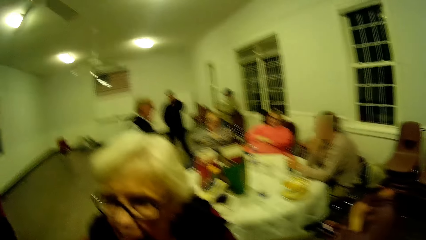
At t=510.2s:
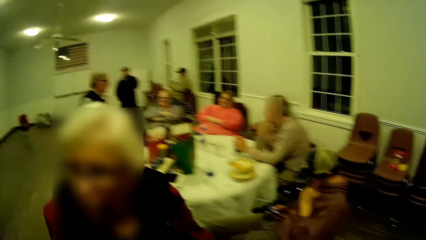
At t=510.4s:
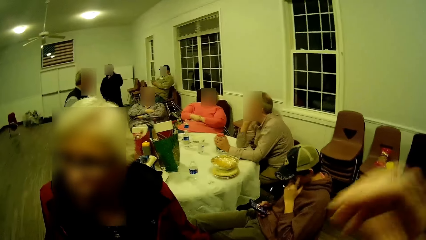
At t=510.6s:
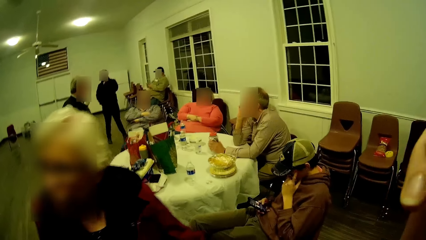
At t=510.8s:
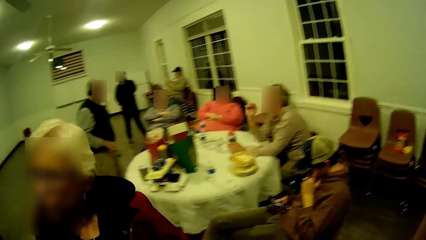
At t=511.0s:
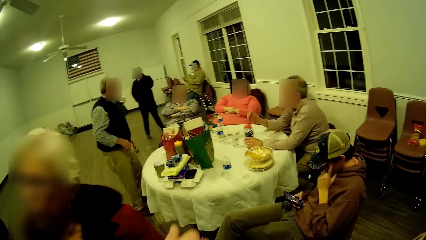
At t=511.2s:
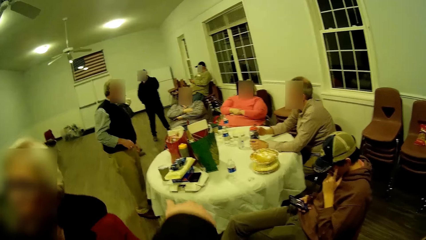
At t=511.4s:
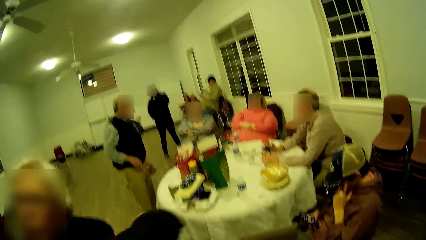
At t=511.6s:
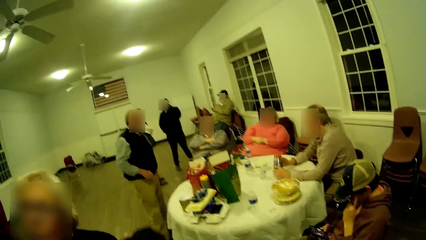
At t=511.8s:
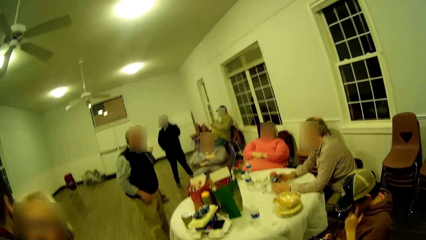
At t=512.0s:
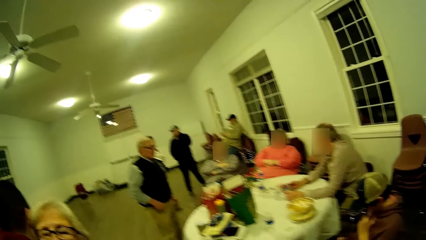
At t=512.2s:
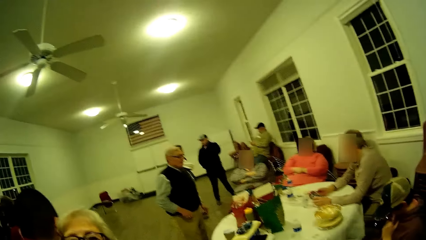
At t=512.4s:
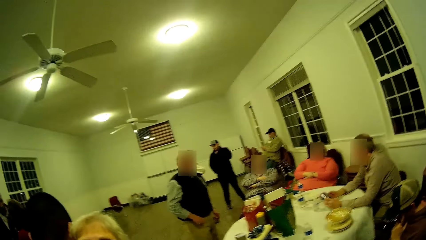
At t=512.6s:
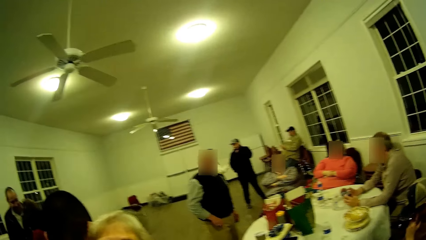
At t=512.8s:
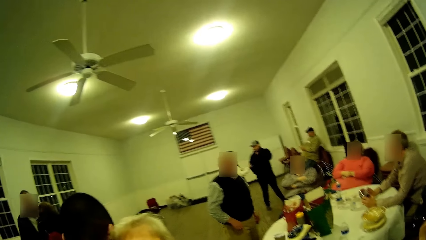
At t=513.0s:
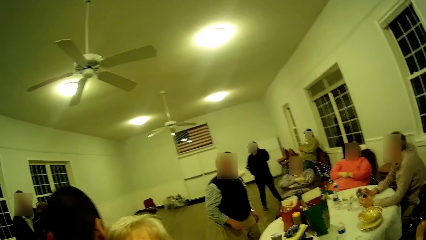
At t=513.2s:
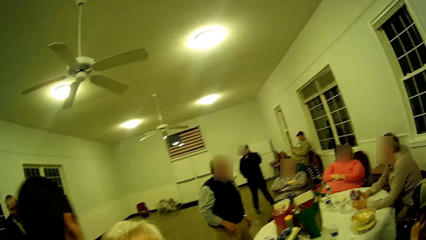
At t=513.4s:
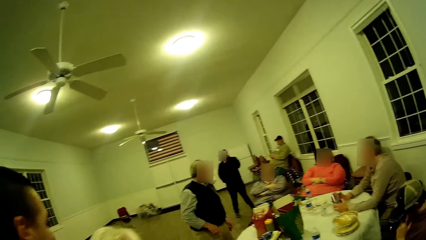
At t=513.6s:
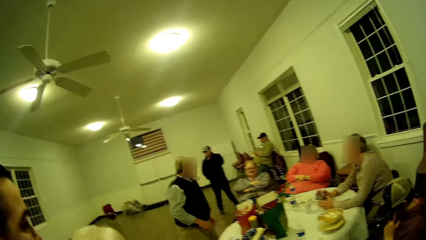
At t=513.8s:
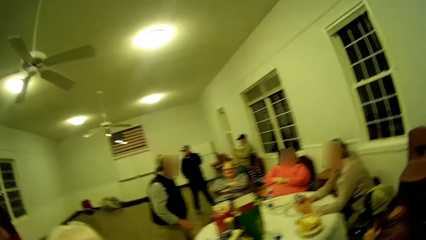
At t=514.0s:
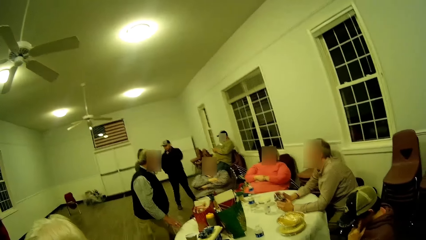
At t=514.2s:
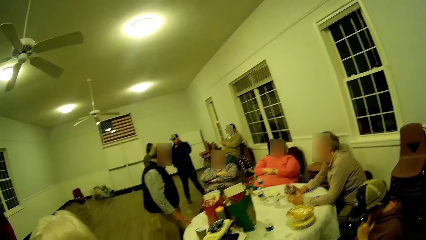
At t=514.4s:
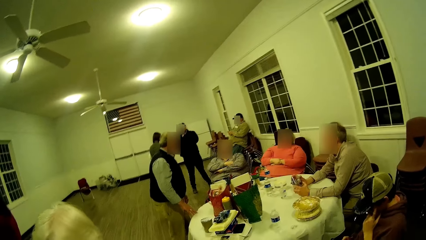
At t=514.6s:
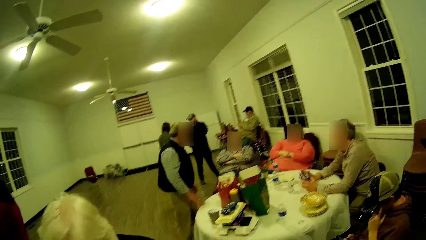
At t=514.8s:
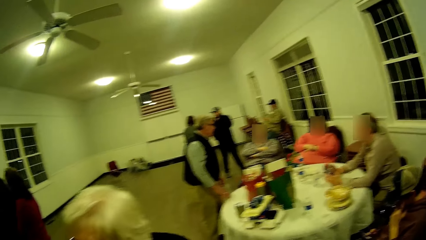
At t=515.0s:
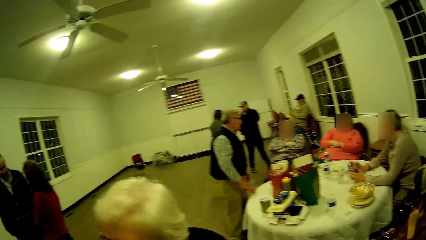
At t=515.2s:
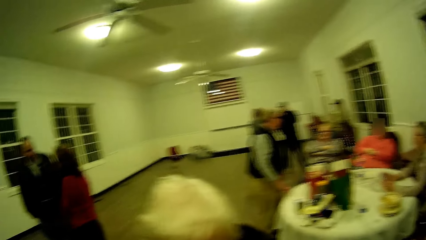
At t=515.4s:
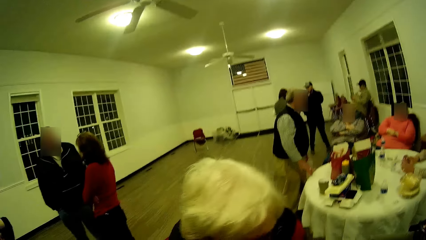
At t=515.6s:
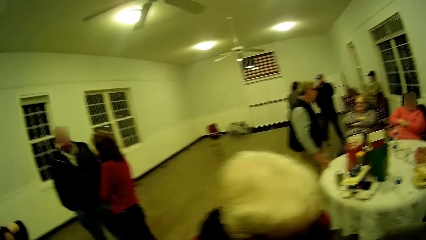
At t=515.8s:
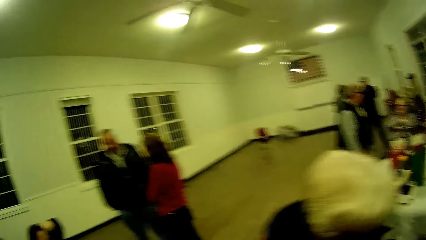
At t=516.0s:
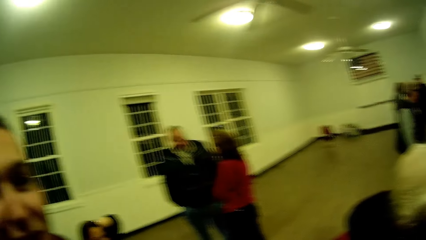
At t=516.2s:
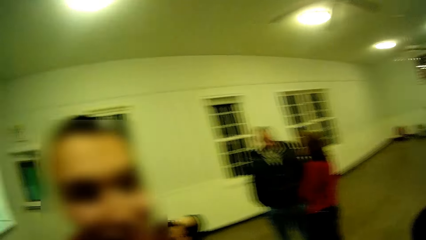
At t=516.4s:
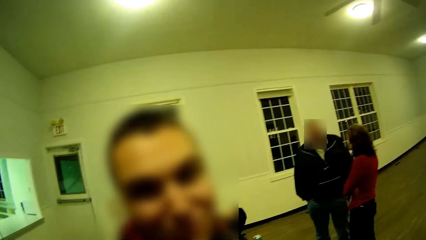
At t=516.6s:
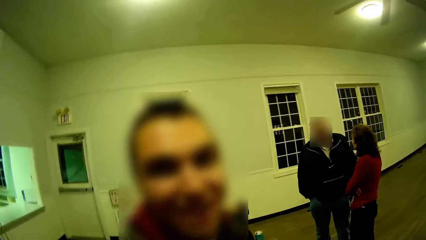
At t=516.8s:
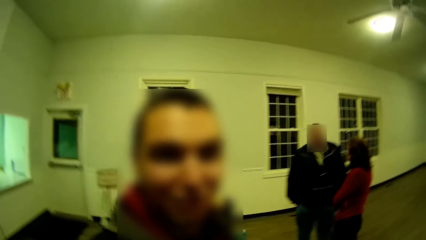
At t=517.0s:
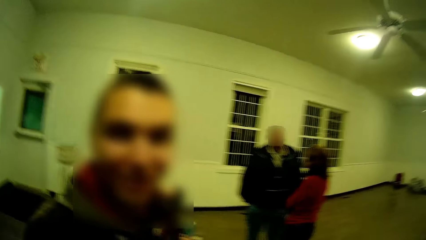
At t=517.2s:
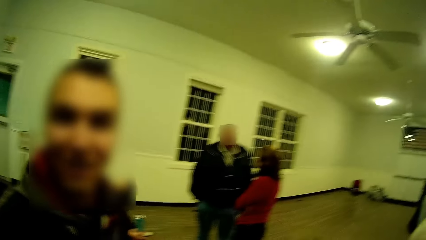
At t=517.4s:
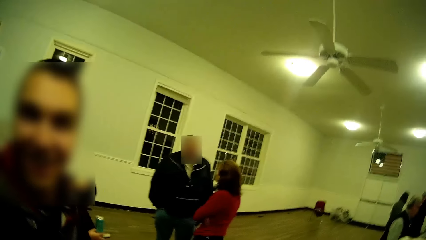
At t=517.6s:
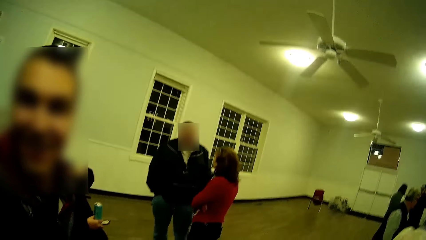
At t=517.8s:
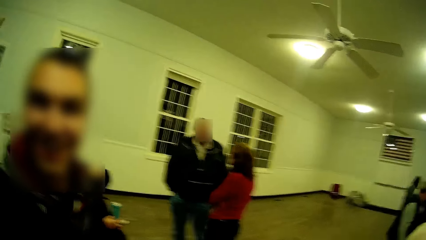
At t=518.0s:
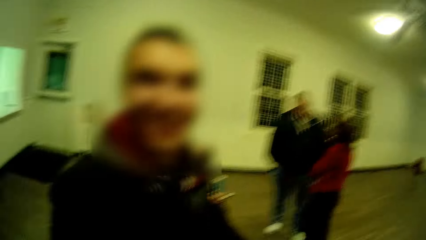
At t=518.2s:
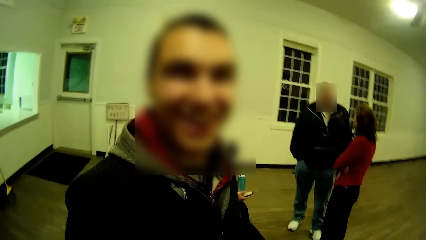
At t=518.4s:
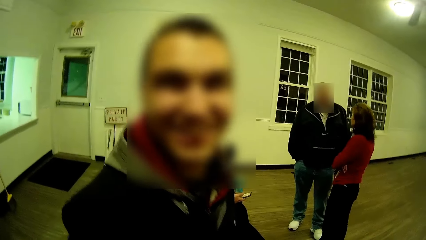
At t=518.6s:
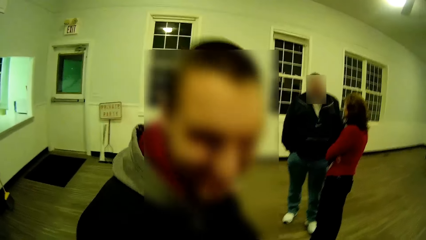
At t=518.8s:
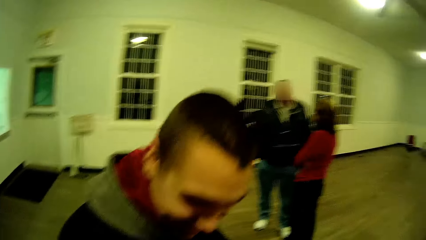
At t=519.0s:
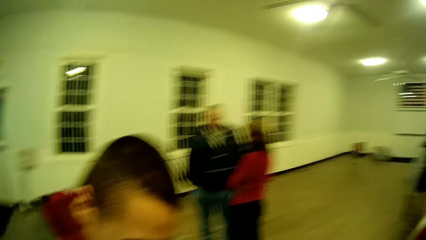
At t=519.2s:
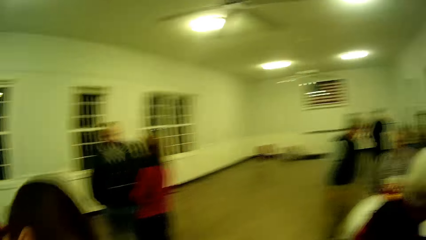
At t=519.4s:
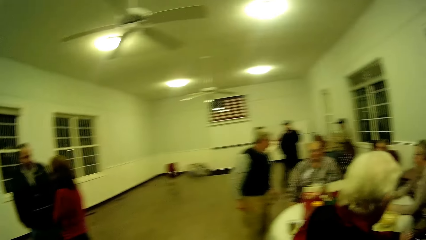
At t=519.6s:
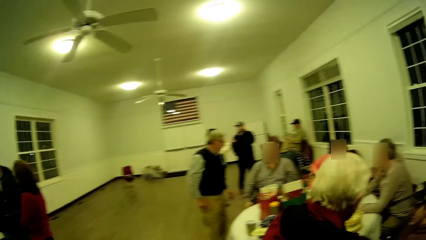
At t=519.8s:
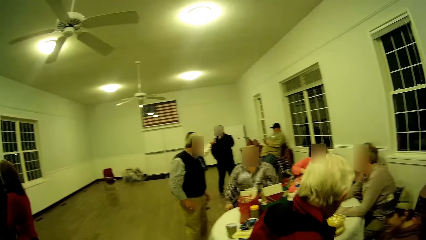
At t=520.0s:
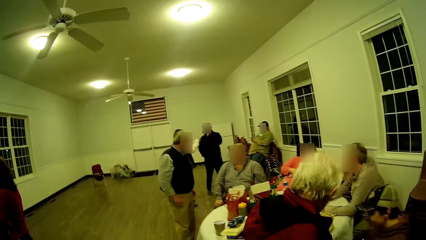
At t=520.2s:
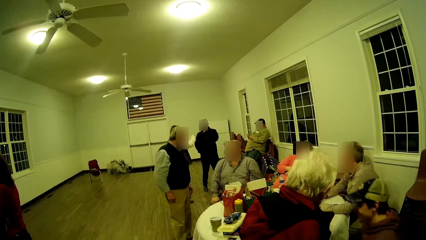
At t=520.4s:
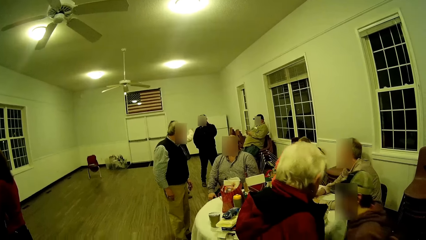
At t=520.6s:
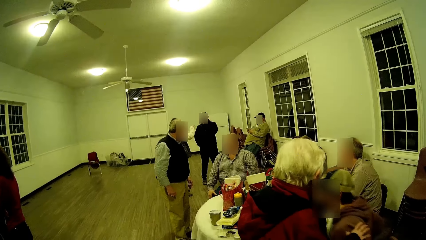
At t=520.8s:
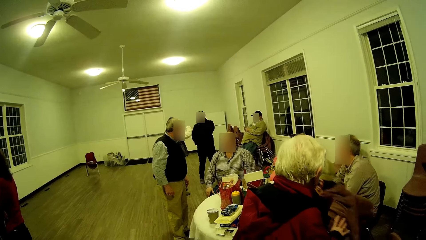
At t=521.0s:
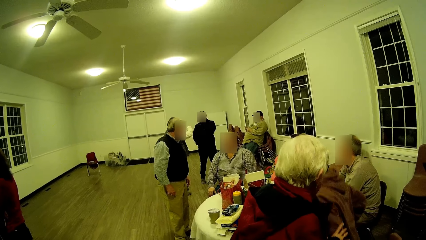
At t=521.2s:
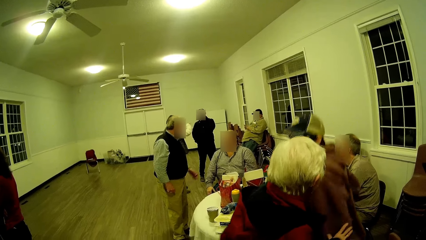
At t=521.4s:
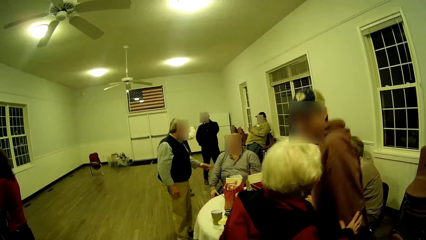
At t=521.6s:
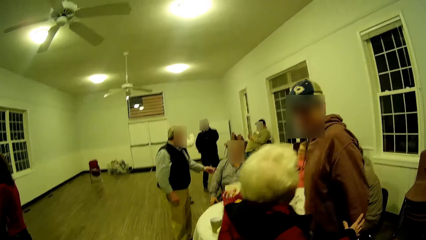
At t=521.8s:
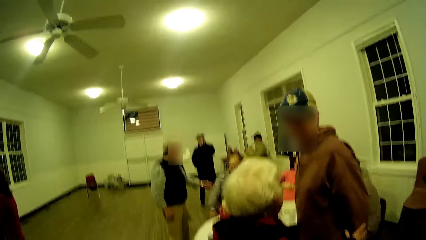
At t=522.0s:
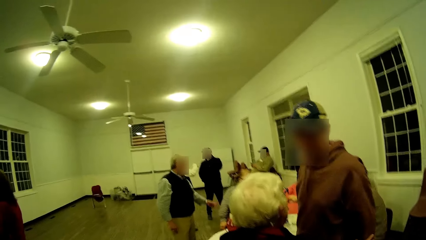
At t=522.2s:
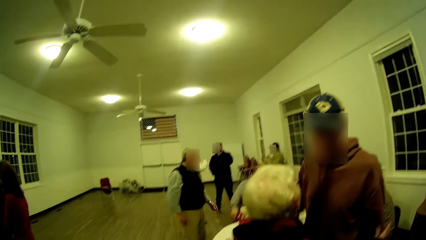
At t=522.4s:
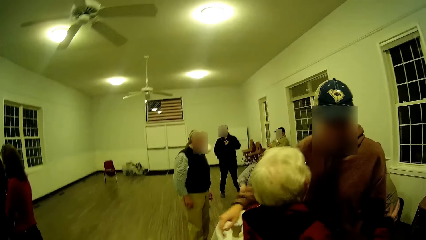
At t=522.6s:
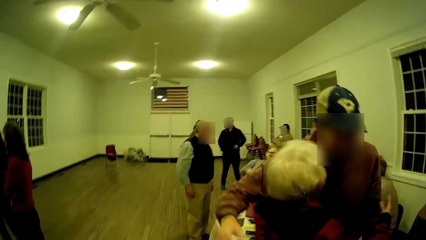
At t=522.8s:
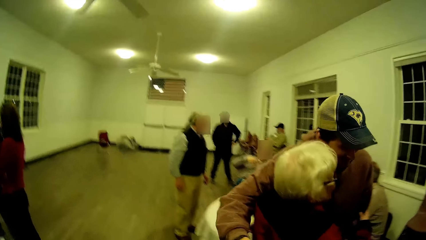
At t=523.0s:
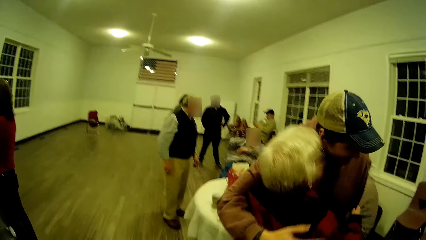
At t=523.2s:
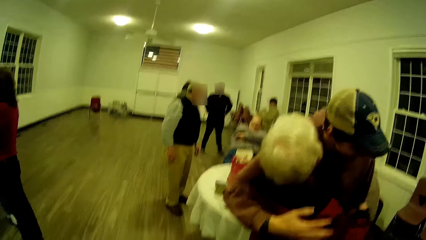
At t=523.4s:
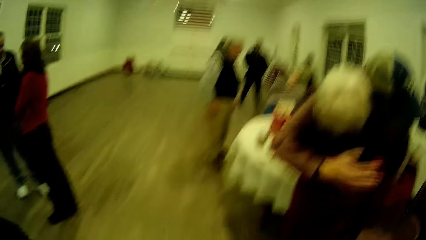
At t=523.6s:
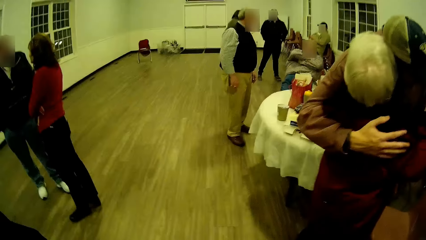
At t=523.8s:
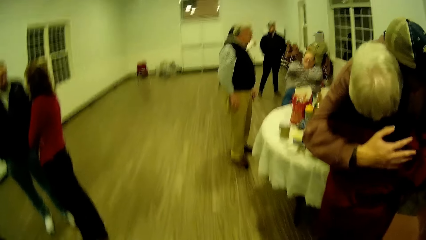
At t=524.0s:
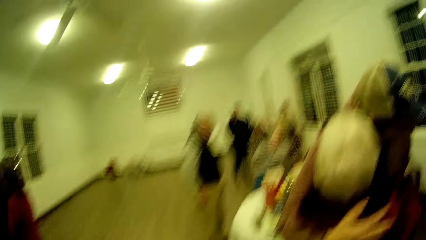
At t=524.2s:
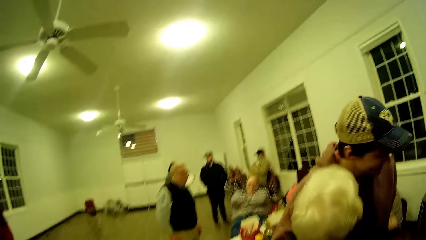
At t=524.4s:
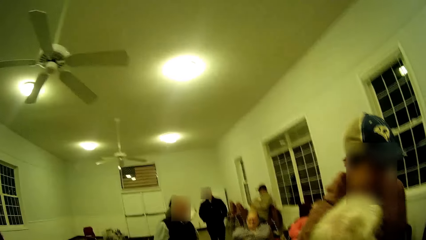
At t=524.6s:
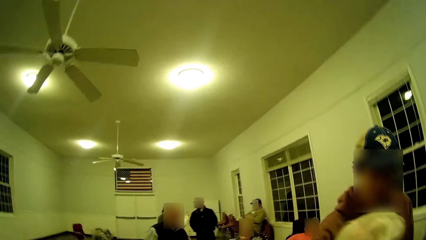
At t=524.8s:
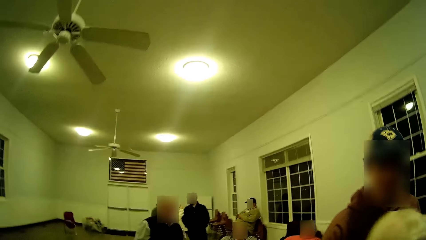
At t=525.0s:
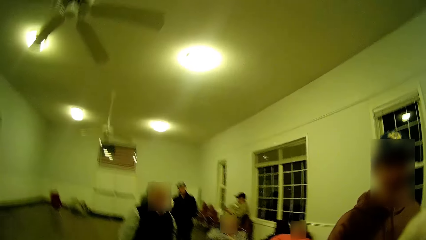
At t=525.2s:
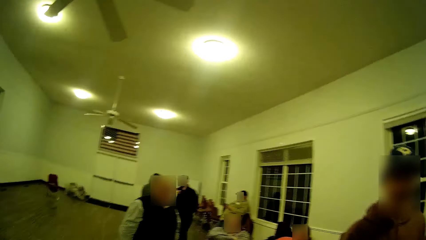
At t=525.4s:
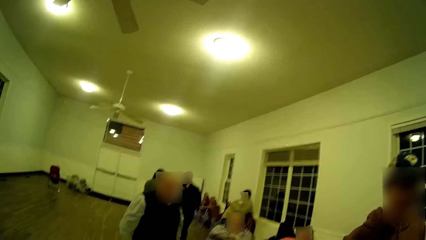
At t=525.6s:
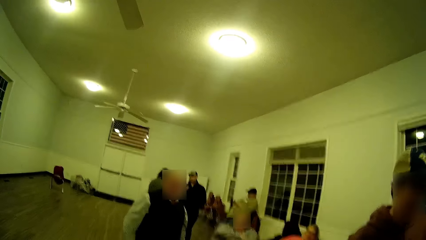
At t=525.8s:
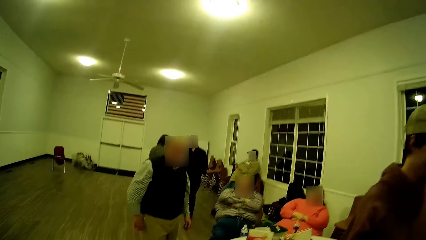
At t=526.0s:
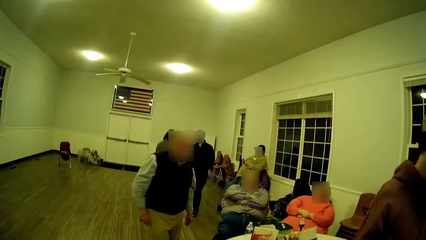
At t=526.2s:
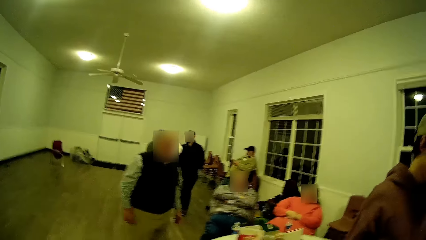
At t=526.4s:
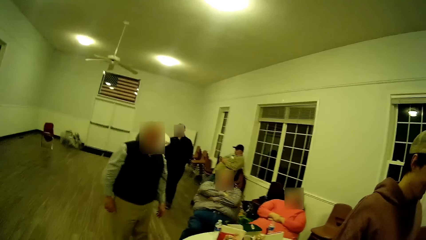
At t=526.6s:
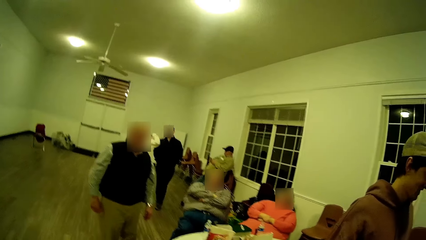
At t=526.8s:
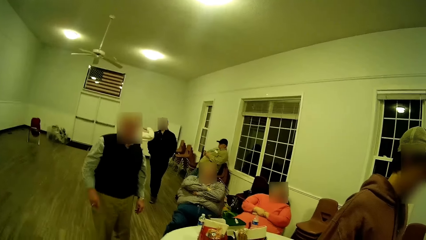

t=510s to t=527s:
A man walks. The camera wearer lifts up his hand. The man stands. A woman walks and talks. The camera wearer looks around. The woman hangs on another man. The man converses and laughs. The woman walks. A man stands. Another woman hugs another person.
